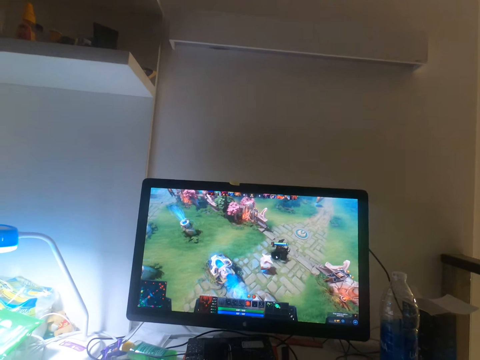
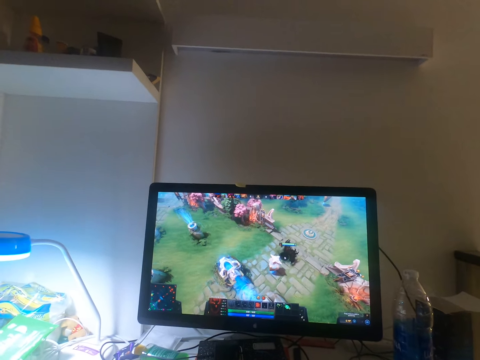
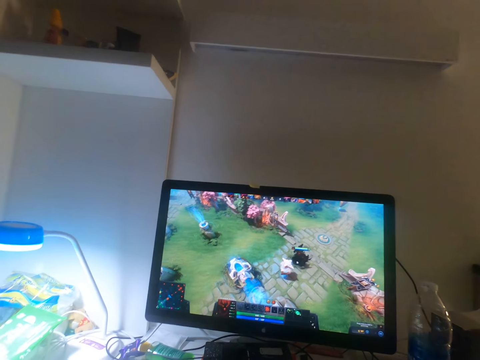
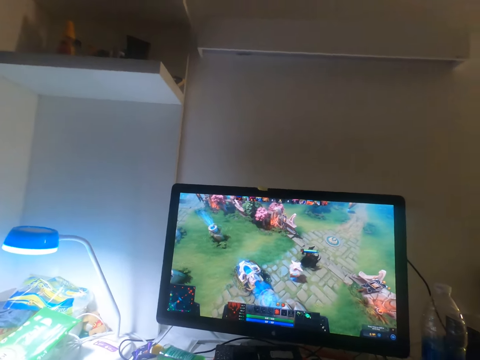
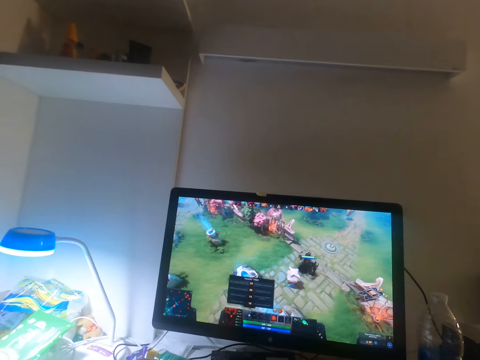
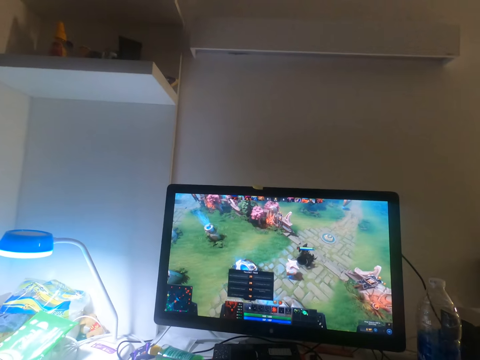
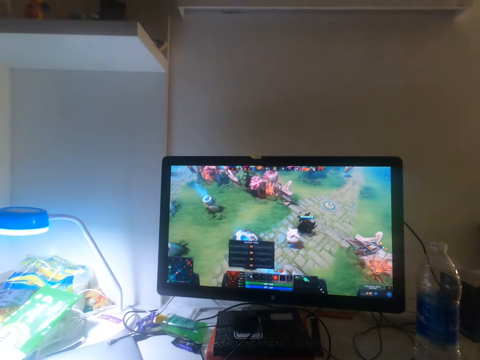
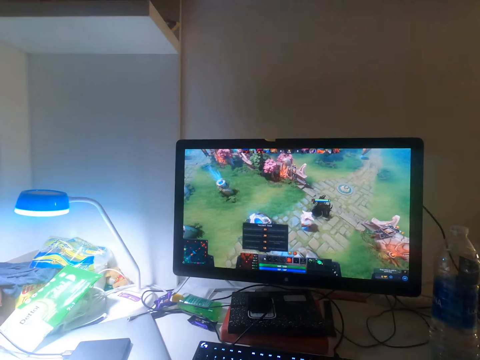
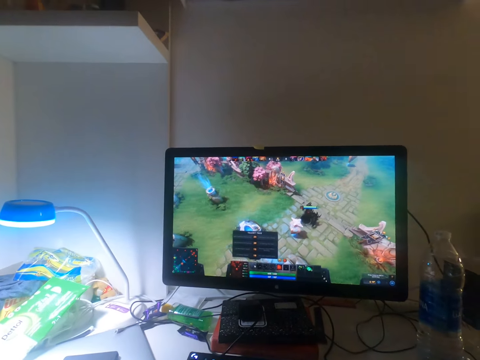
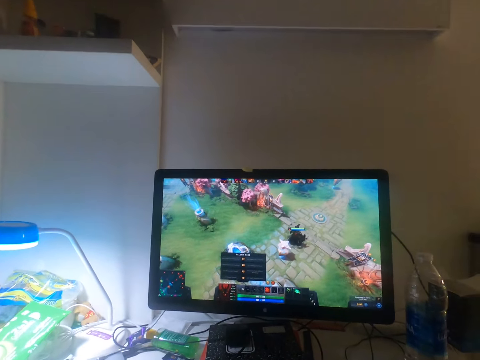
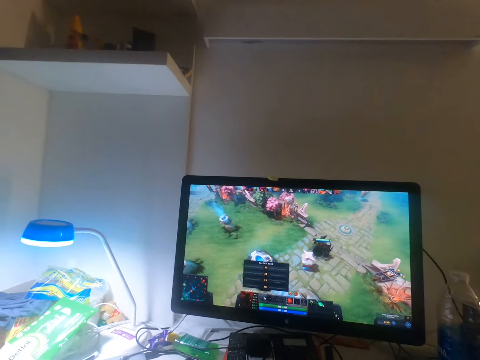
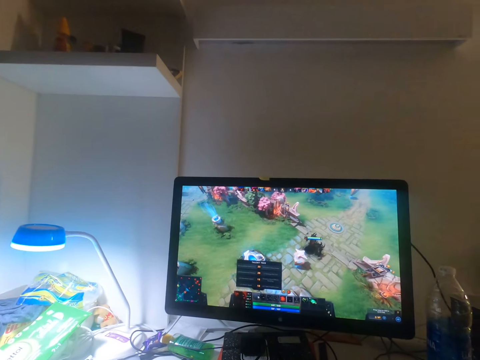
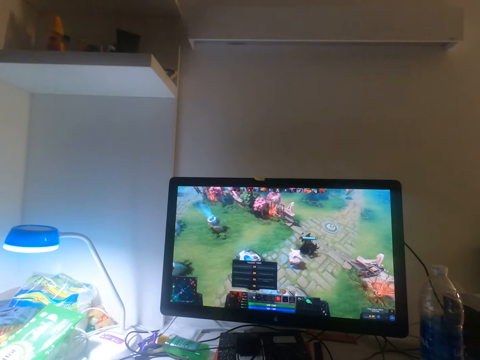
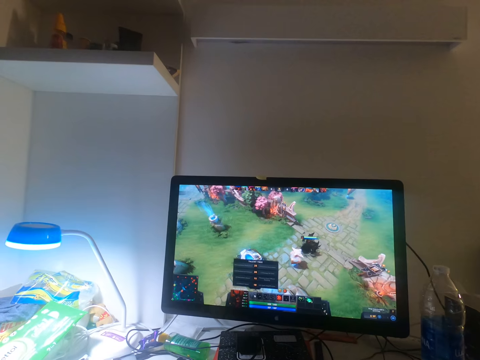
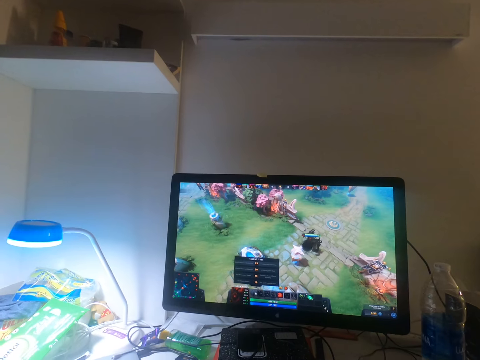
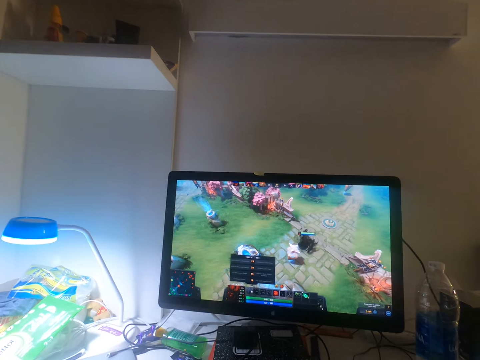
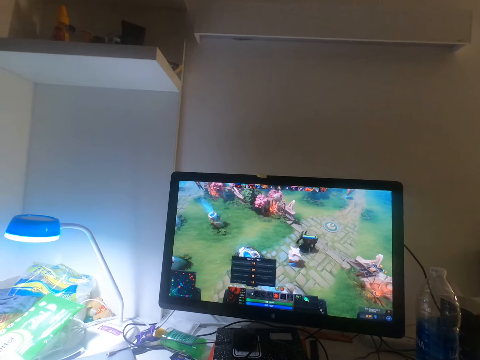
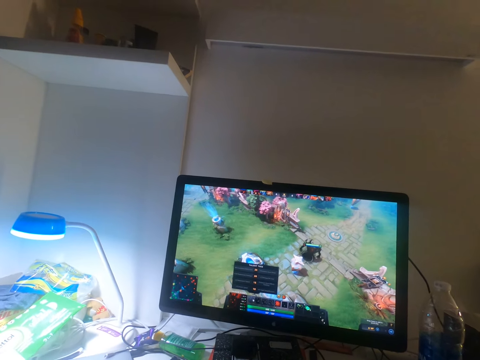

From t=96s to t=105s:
The camera wearer plays a video game on the computer.

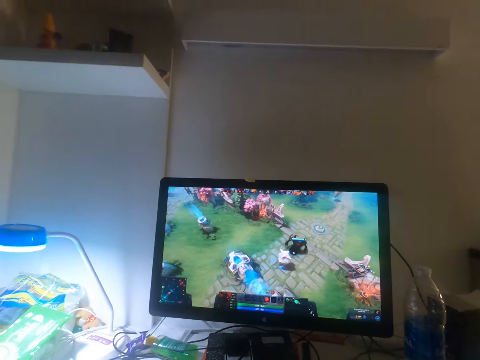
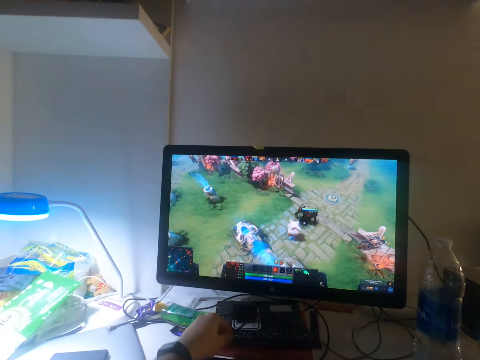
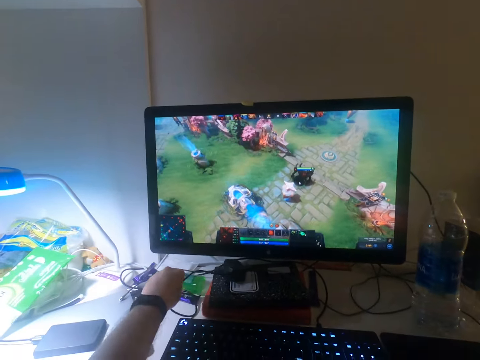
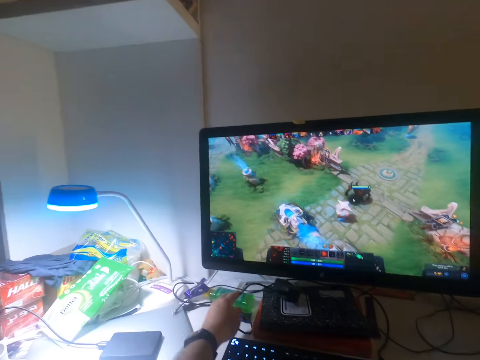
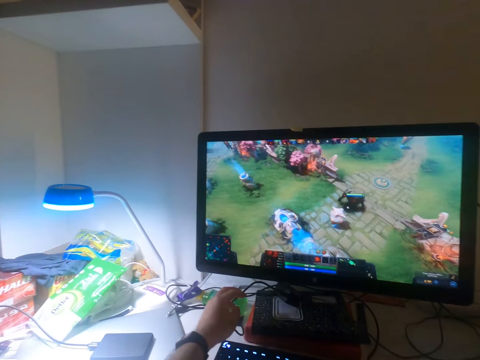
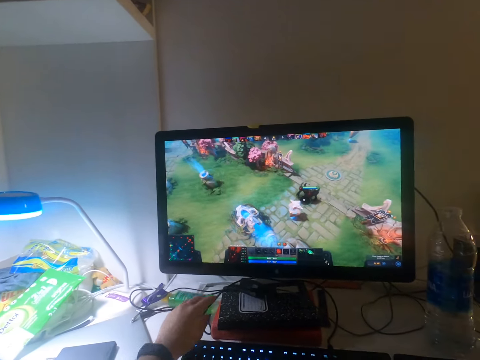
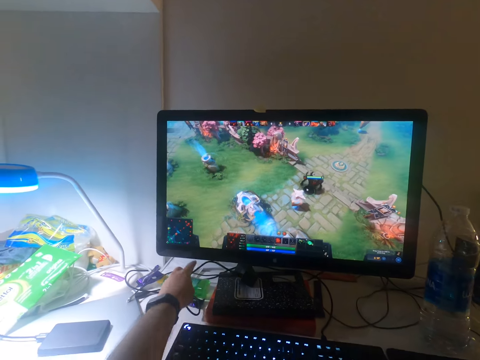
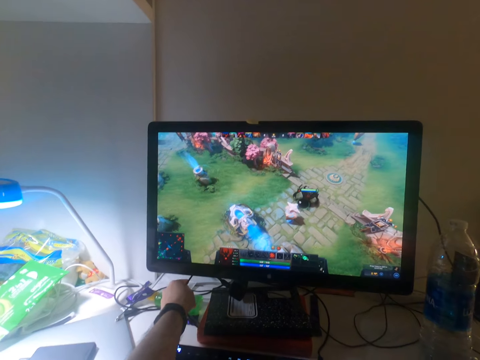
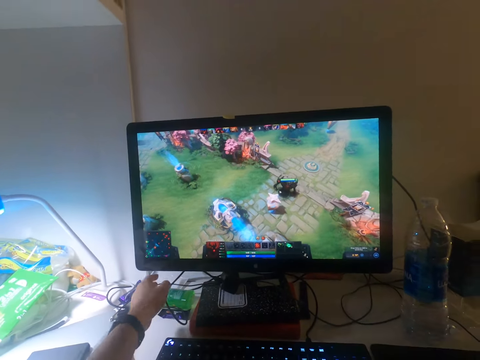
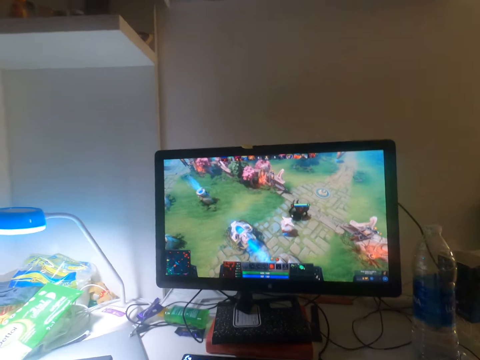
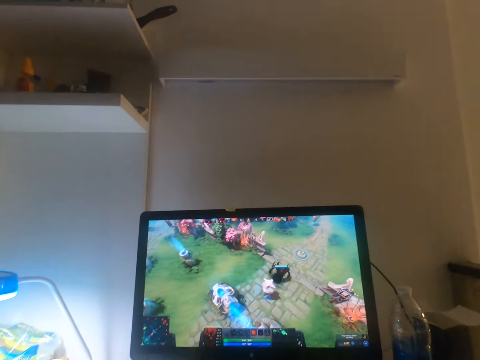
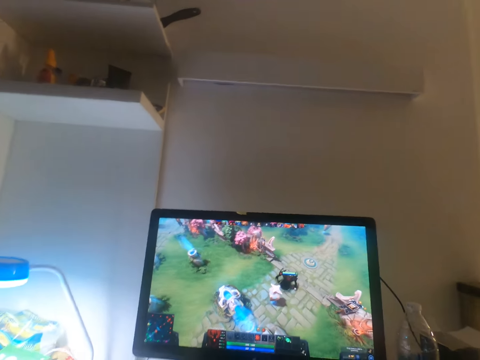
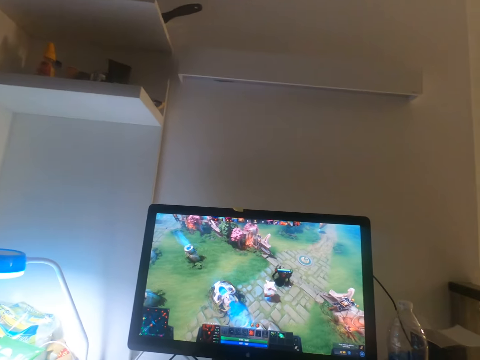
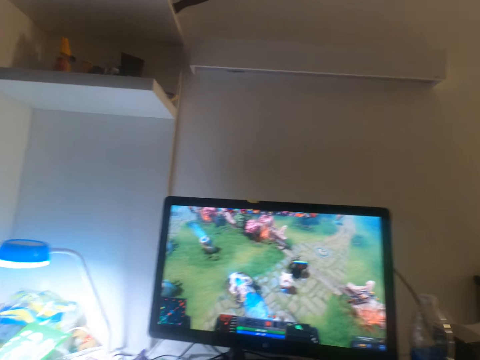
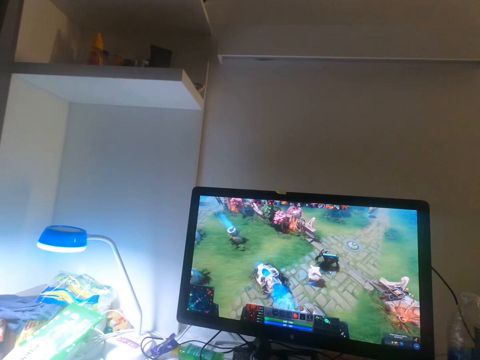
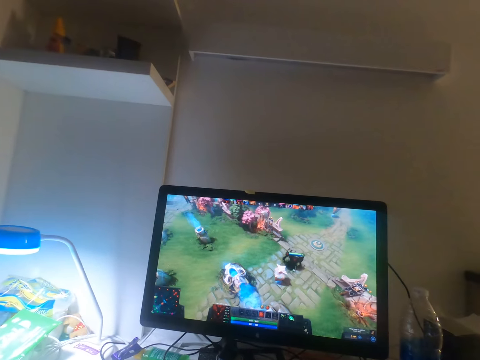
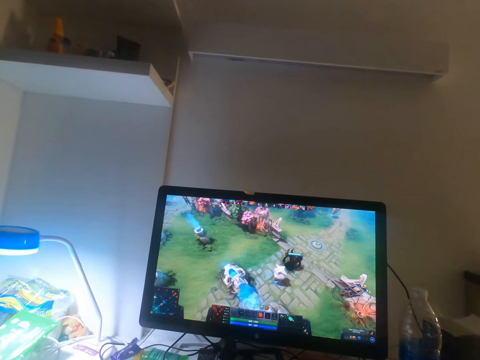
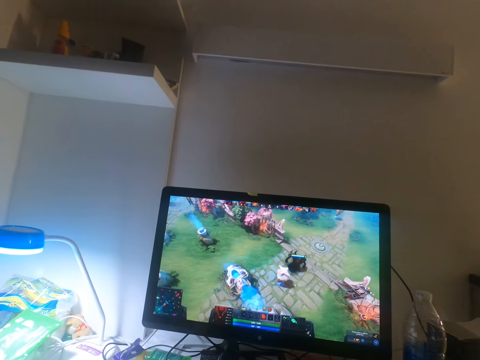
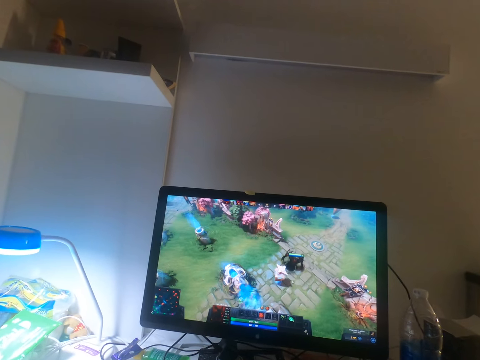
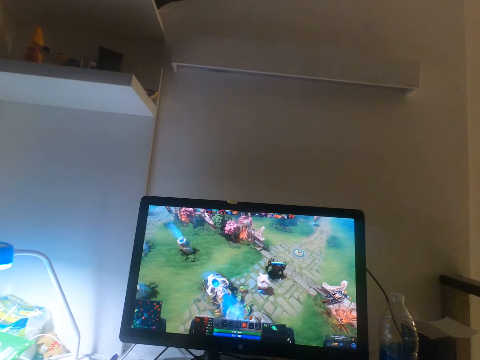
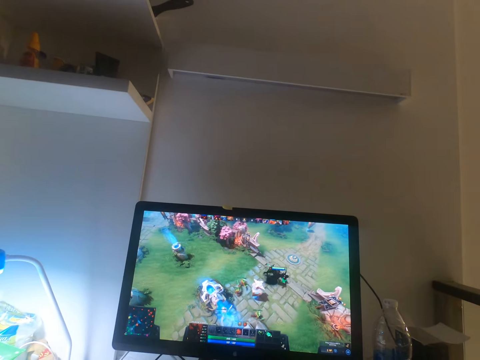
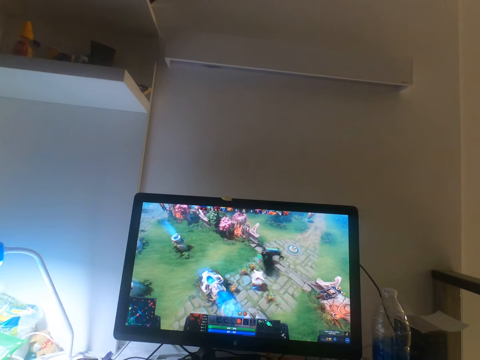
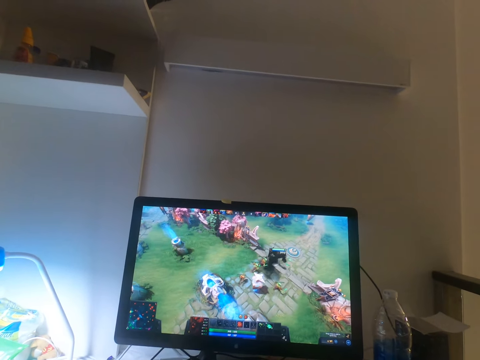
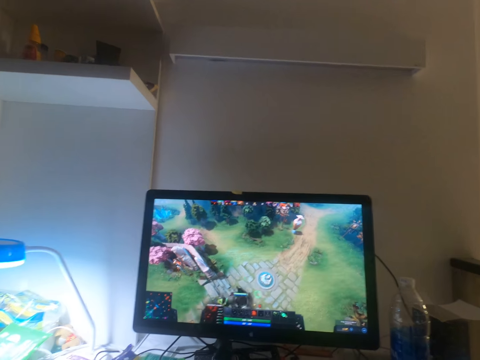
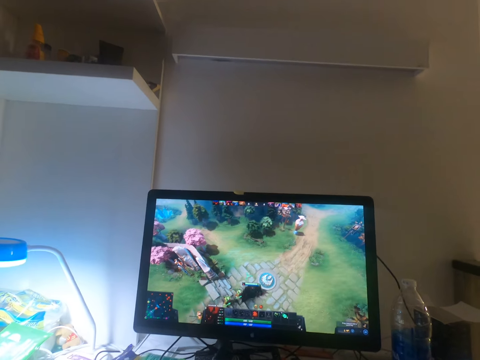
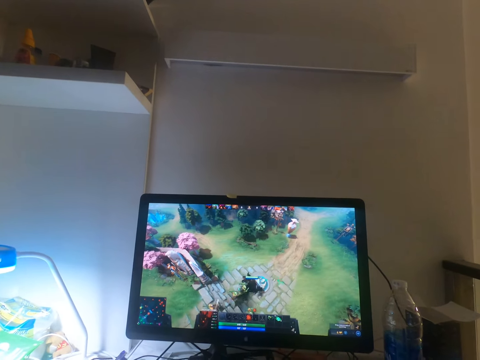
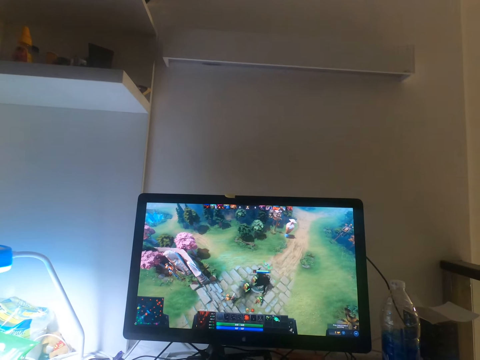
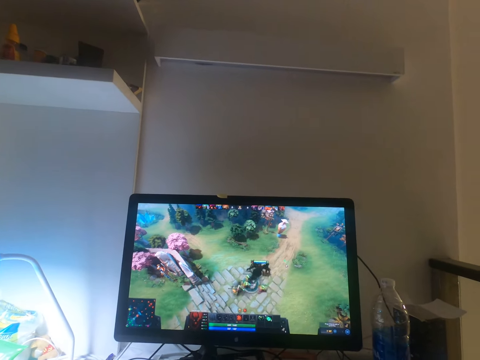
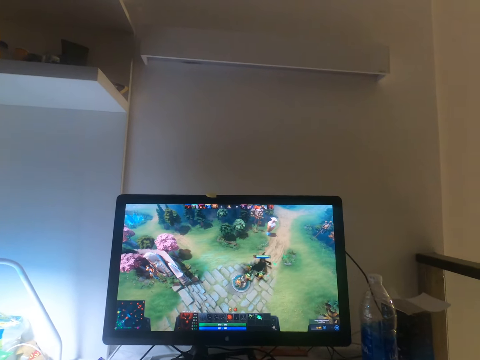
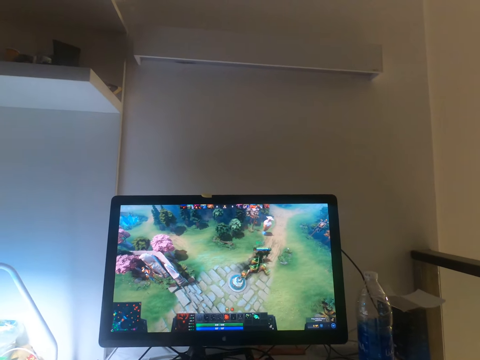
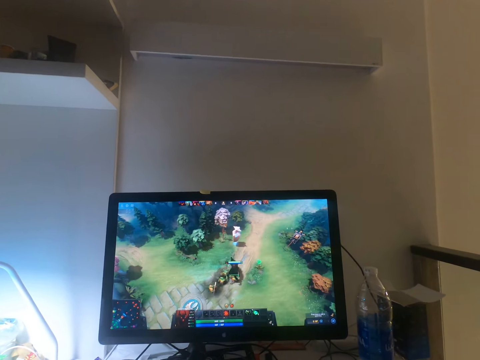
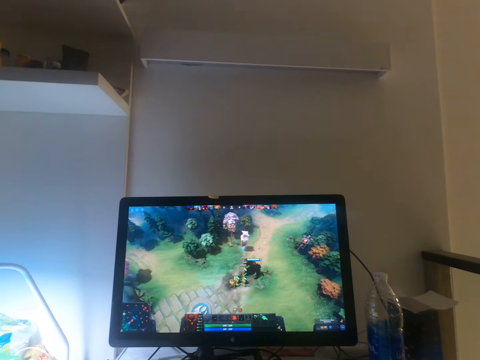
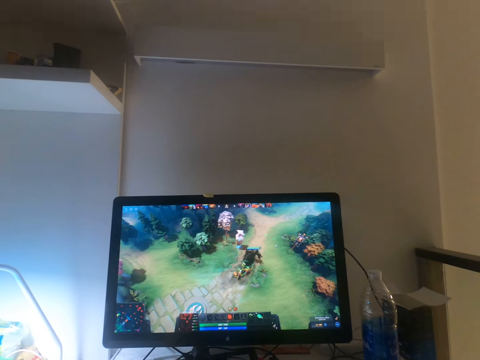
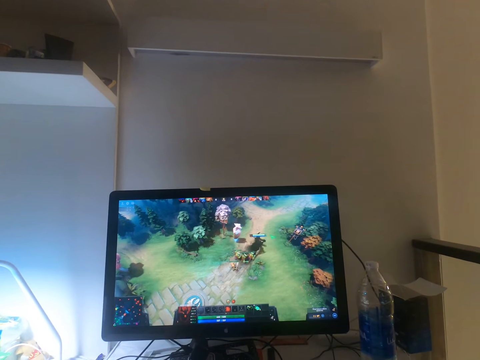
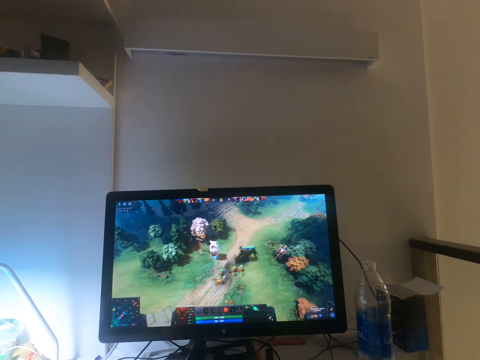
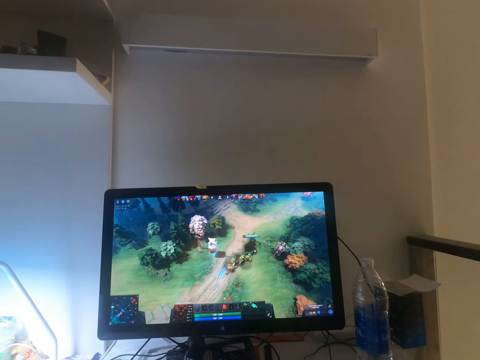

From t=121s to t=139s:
The camera wearer touches a cable on the table with his left hand. He adjusts the cable wire. He plays a video game on the computer. He clicks on the mouse.
